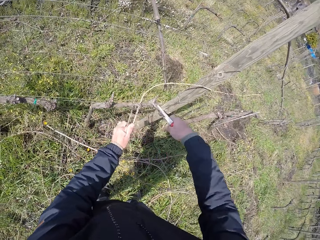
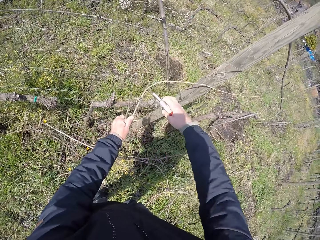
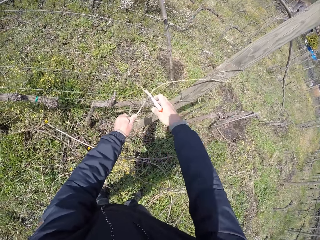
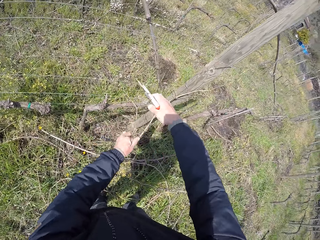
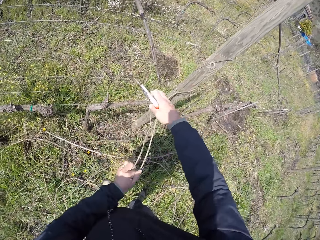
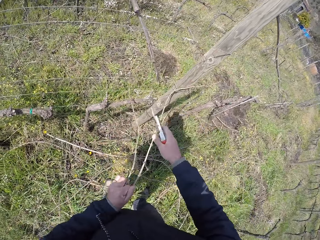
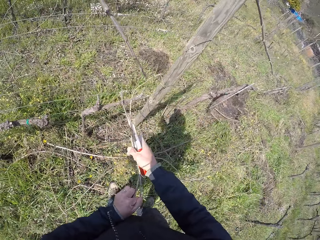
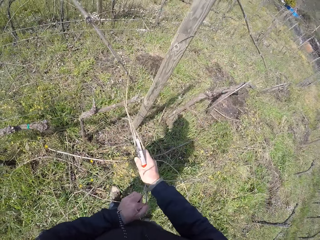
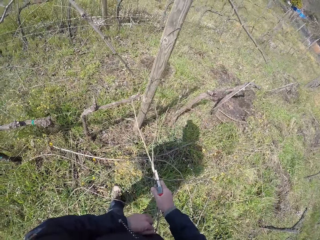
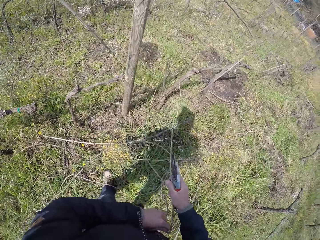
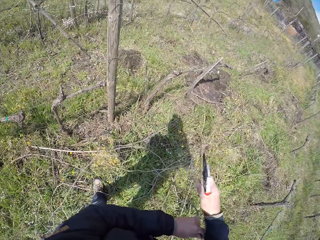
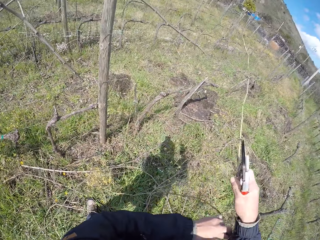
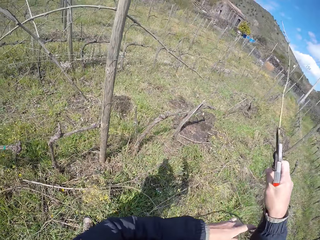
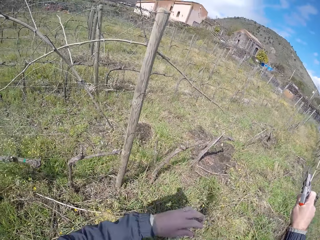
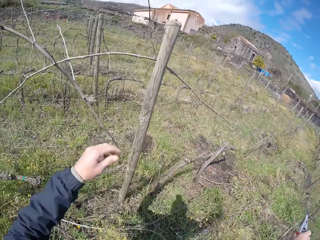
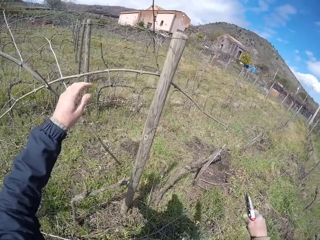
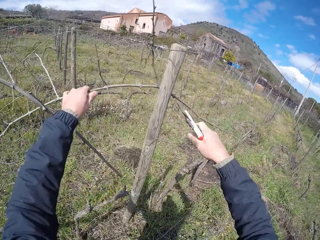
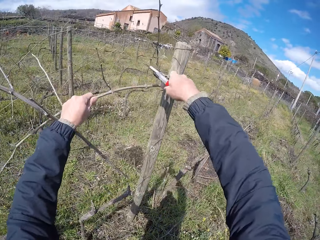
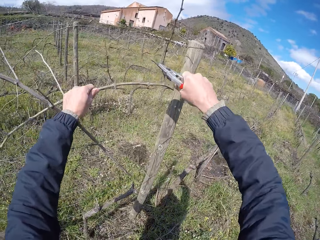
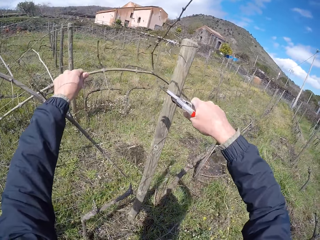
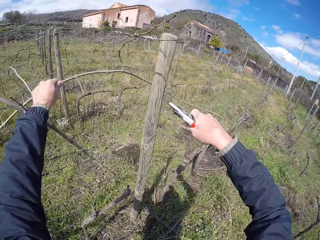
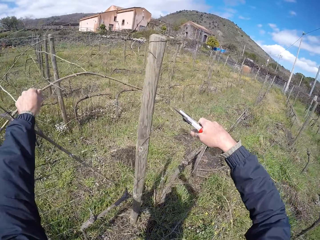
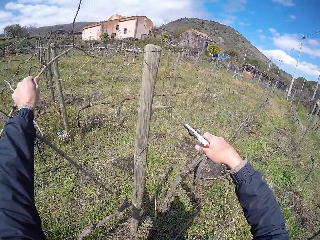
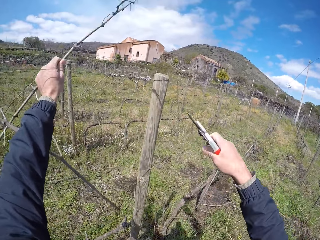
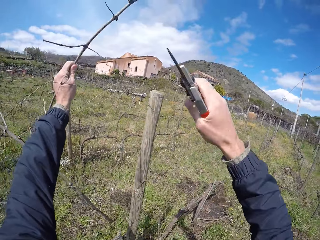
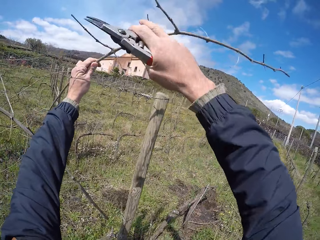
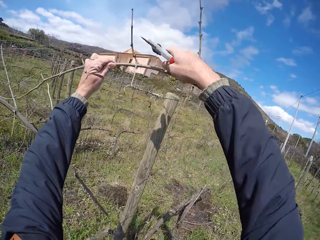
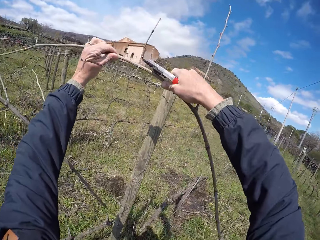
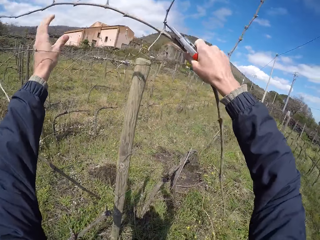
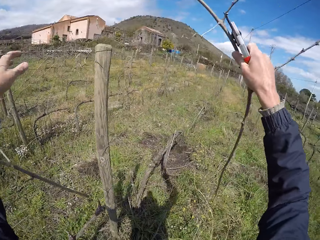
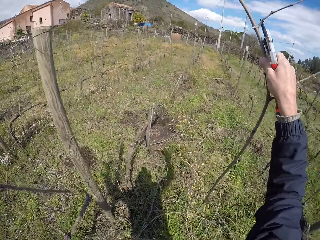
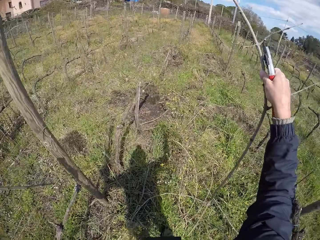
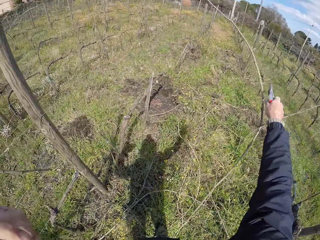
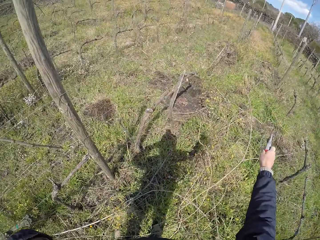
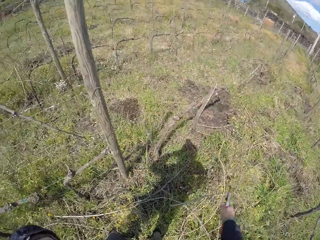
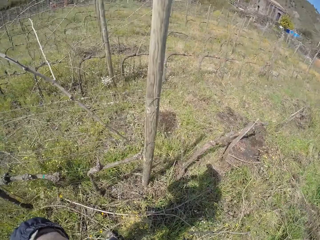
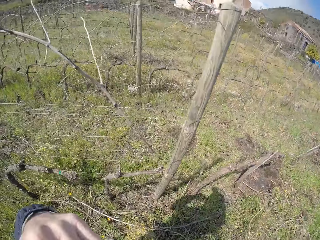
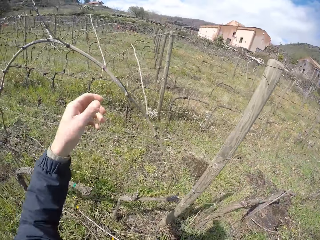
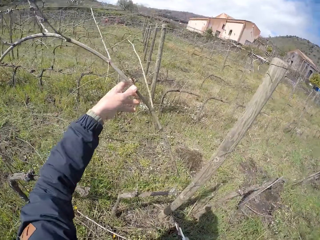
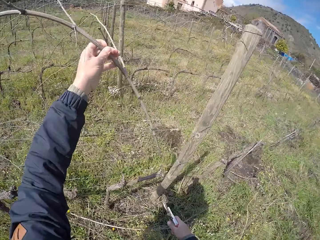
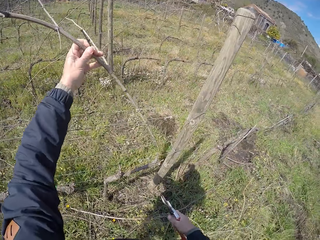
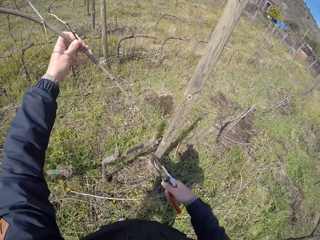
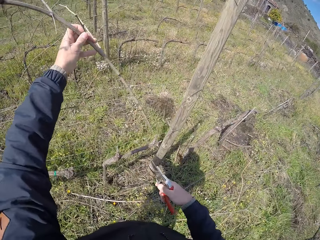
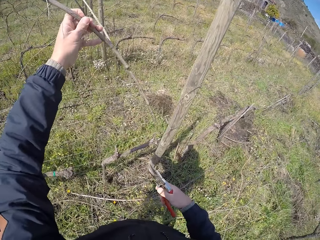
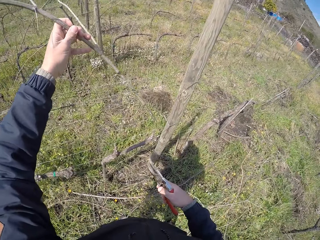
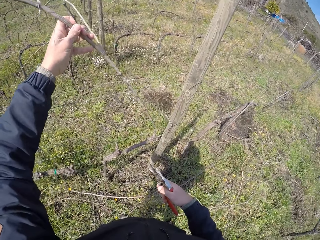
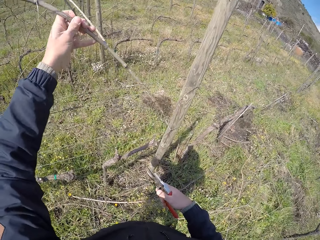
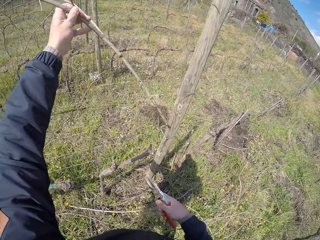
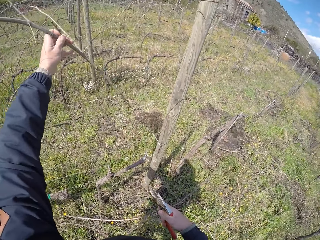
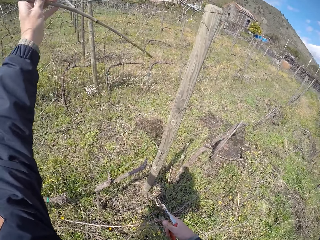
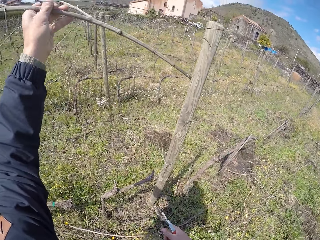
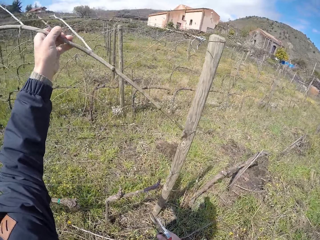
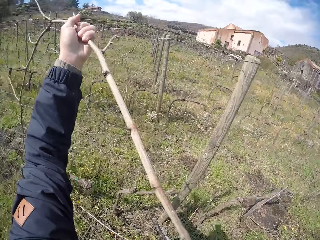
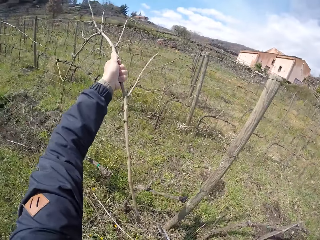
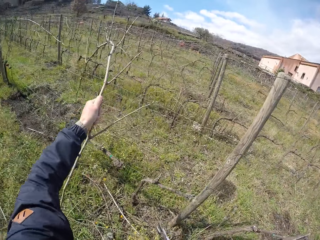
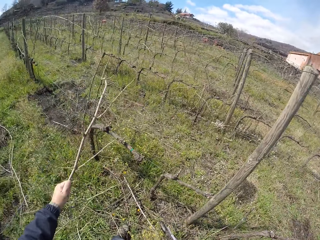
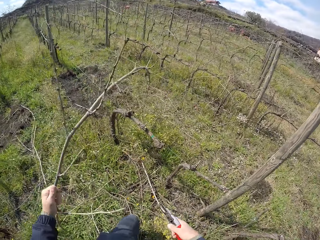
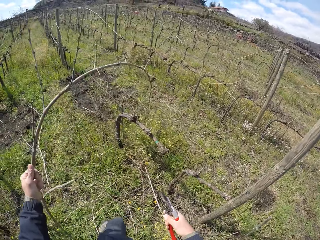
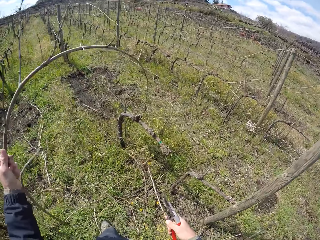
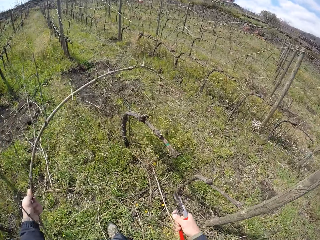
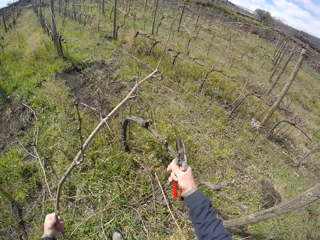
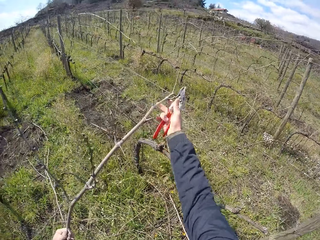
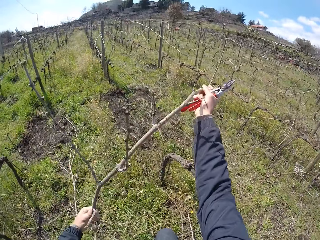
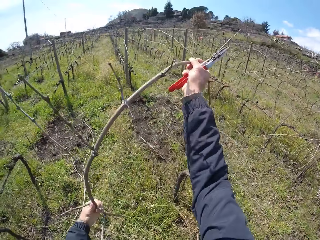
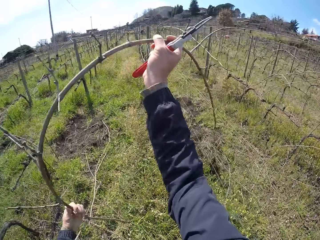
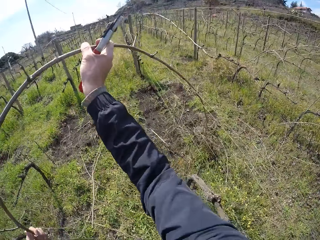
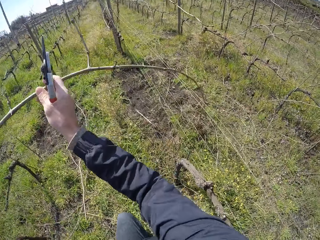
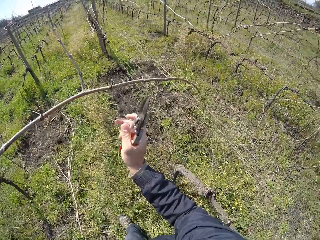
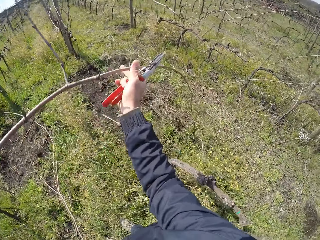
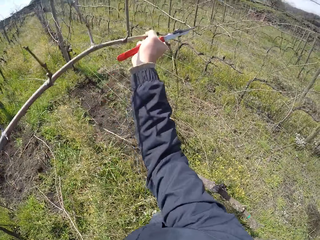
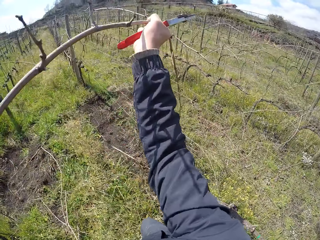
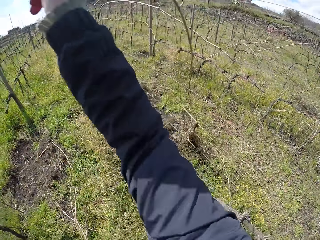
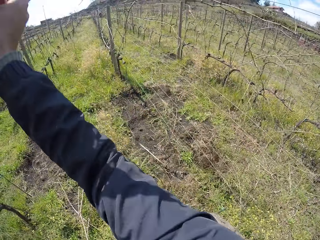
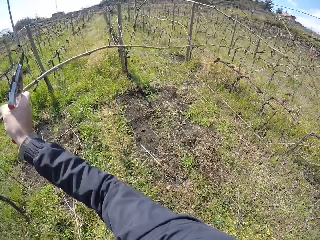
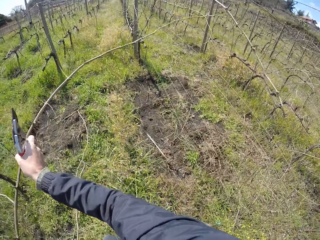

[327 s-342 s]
The camera wearer holds the wire with his right hand. He pulls a plant branch from the wire with both hands. He drops the plant branch on the ground with his left hand. He holds a plant branch with his left hand. He pulls the plant branch from the wire with his left hand. He pulls the plant branch from the wire from his left hand with his right hand. He drops the plant branch on the ground with his right hand. He pulls a plant branch from the wire with his left hand. He throws away the twigs. He pulls the plant branch from the wire with both hands.

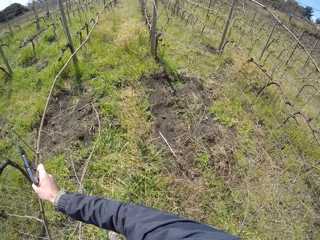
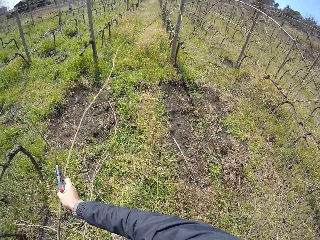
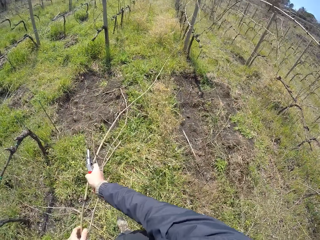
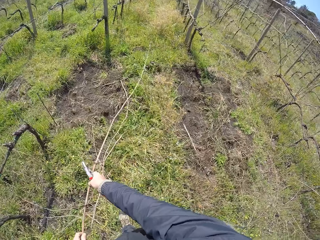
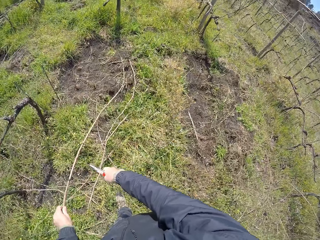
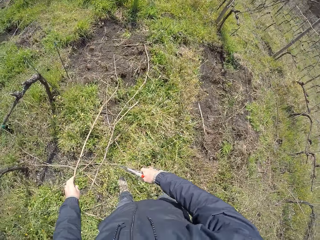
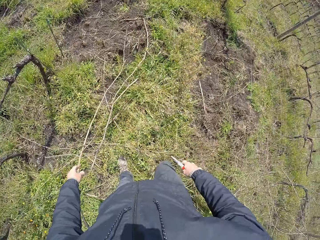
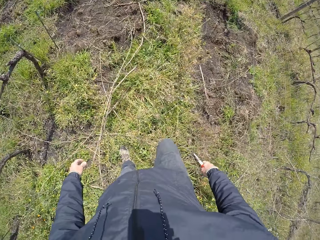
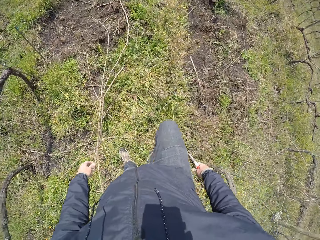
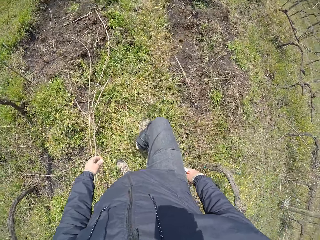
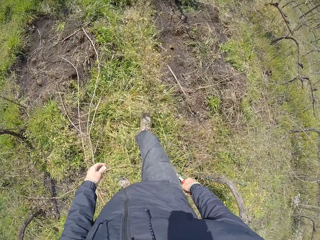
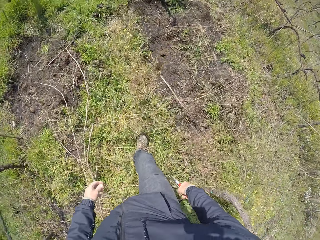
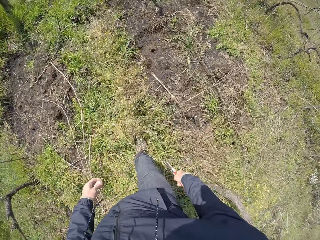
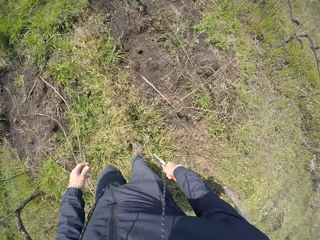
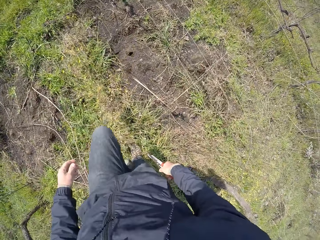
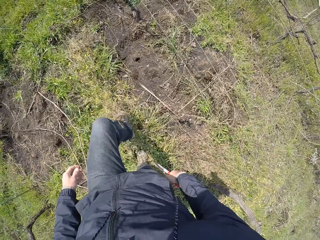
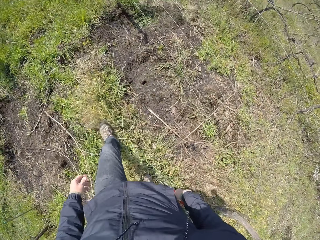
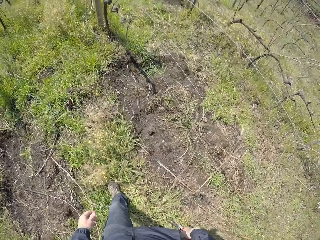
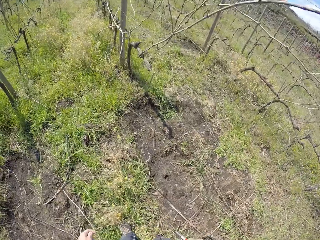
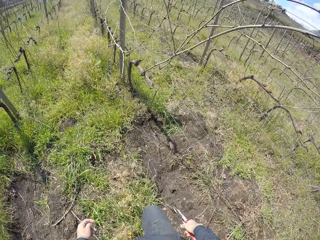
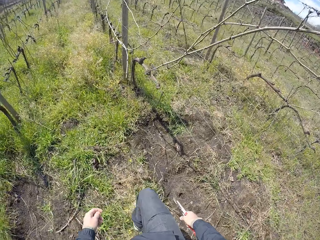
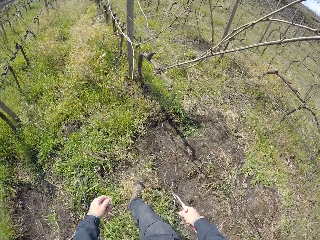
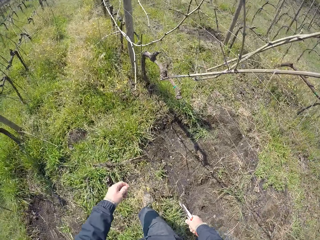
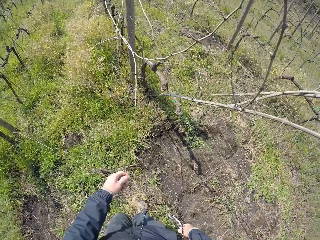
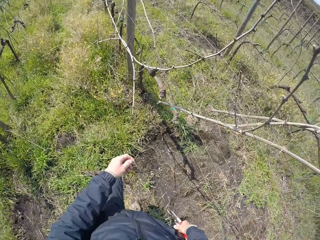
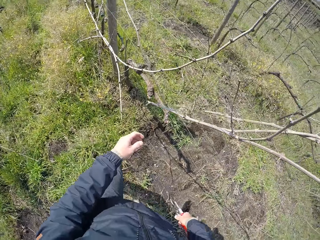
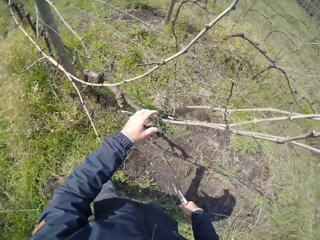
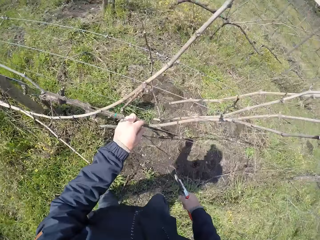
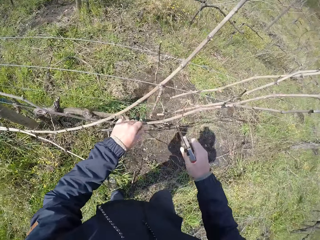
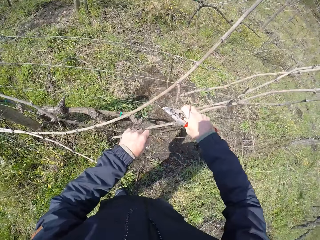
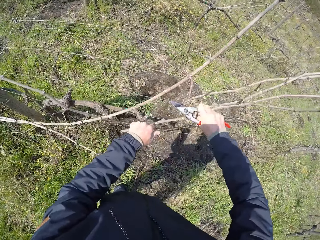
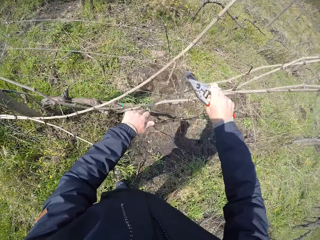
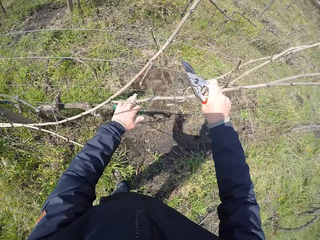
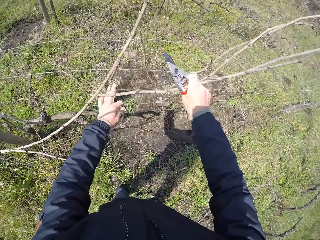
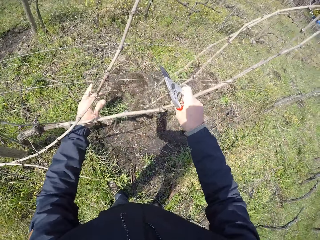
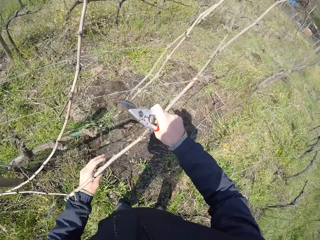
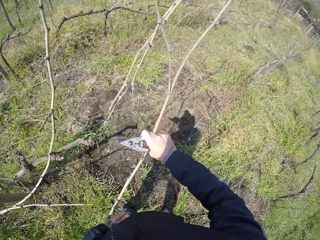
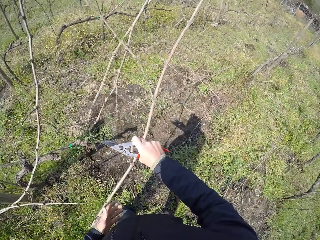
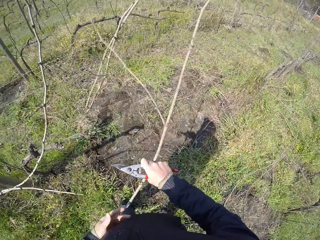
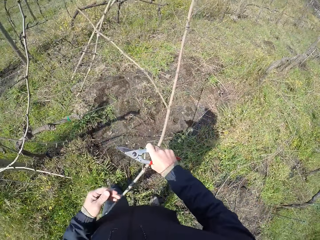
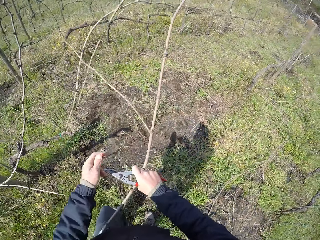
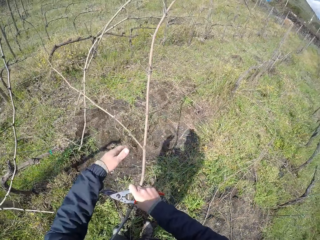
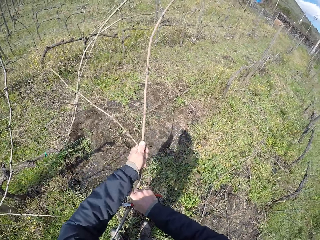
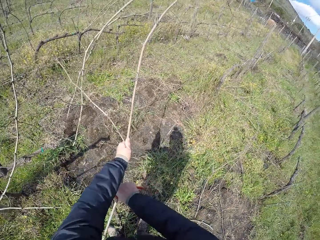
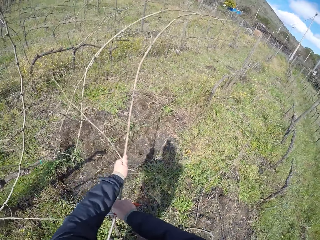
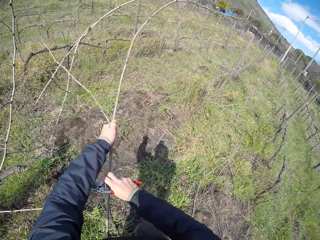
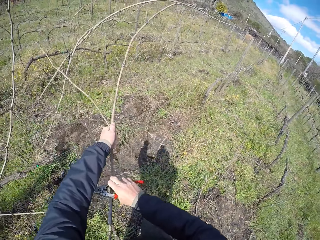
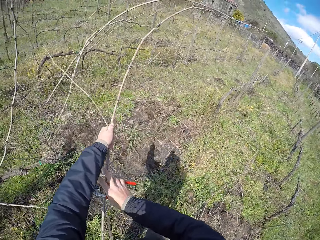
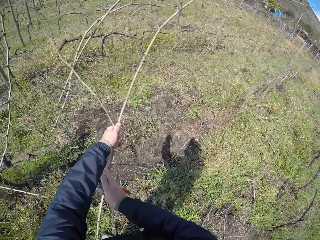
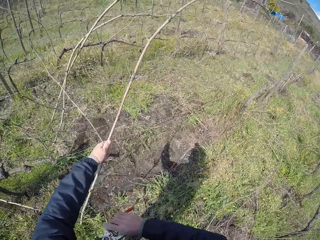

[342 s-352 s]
The camera wearer drops the plant branch on the ground with his left hand. He moves. He holds the wire with his left hand. He pulls a plant branch from the wire with his right hand. He pulls the plant branch from the wire with both hands.
